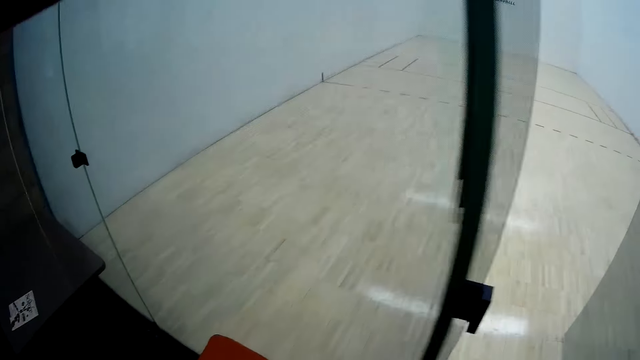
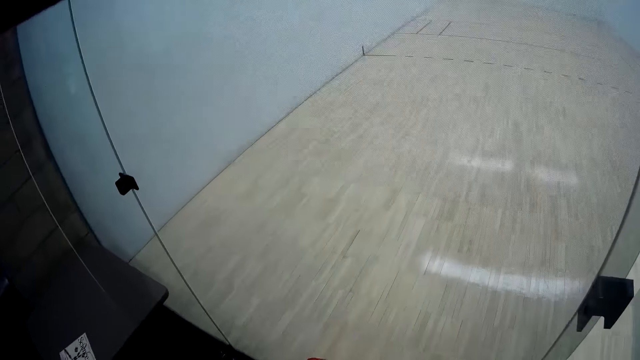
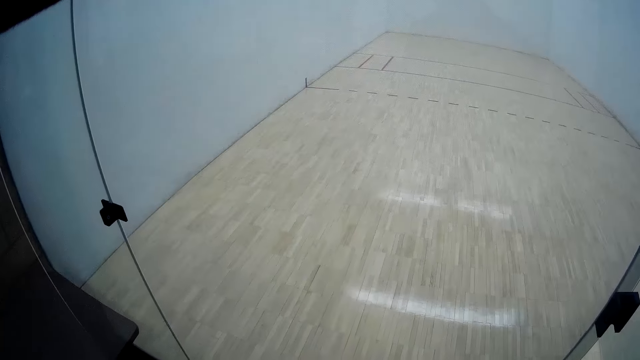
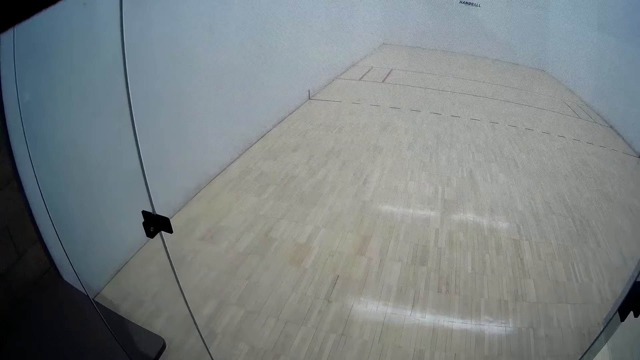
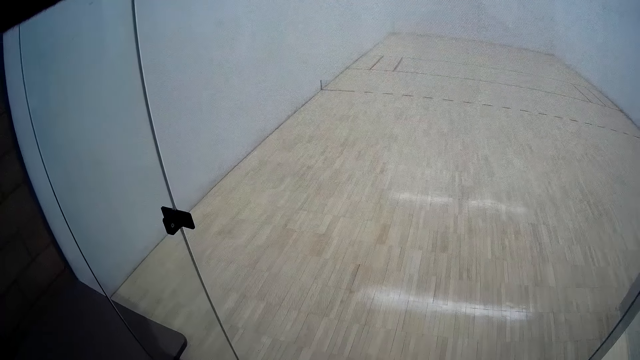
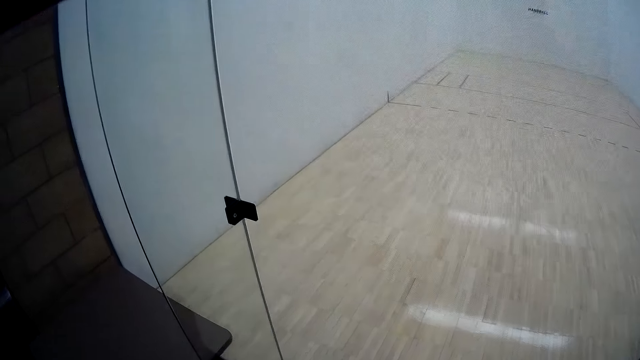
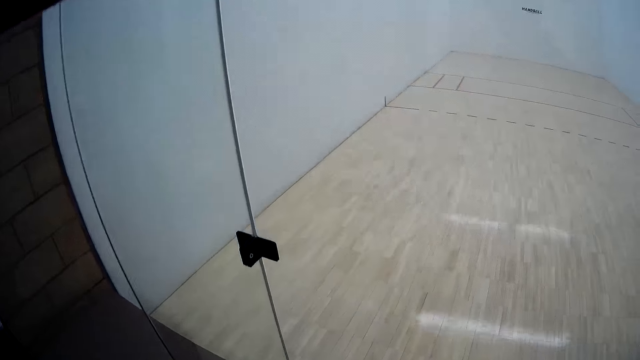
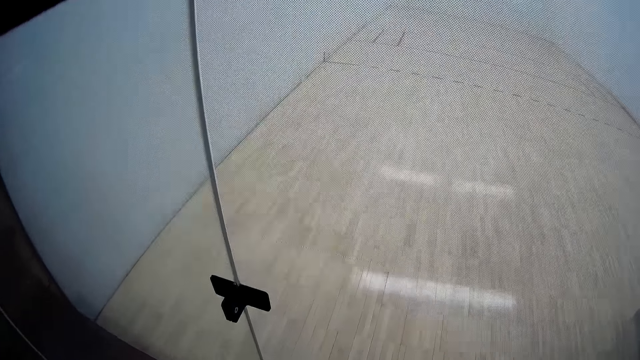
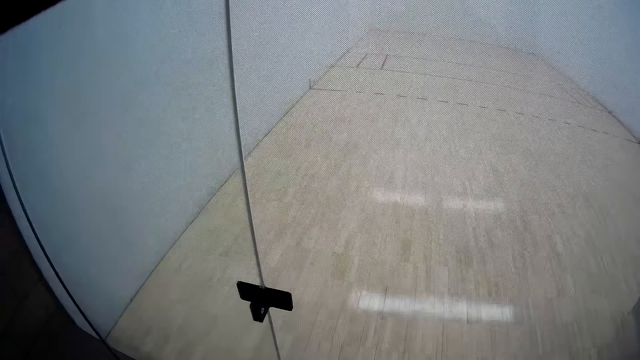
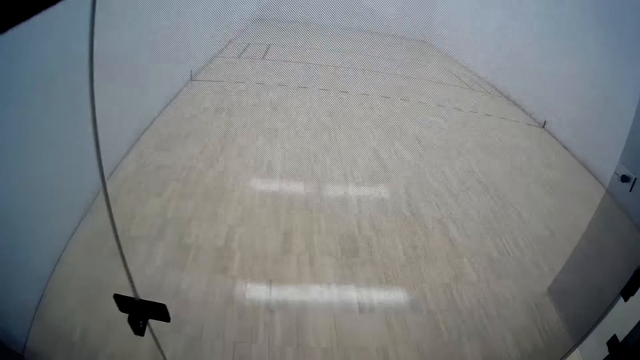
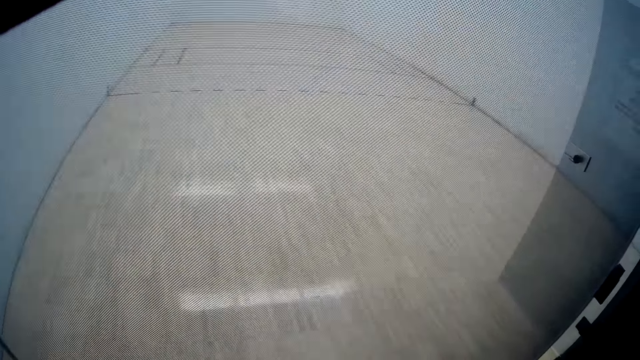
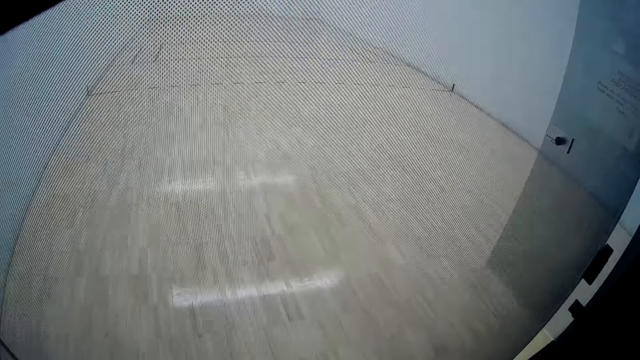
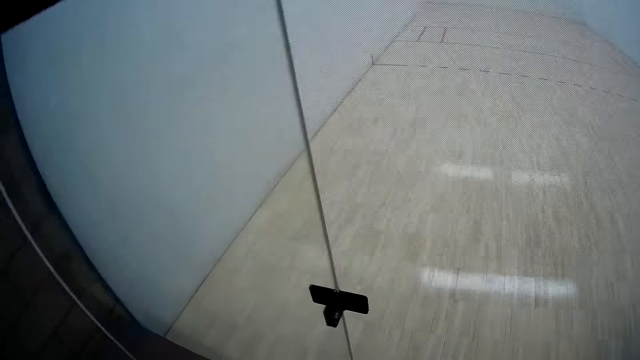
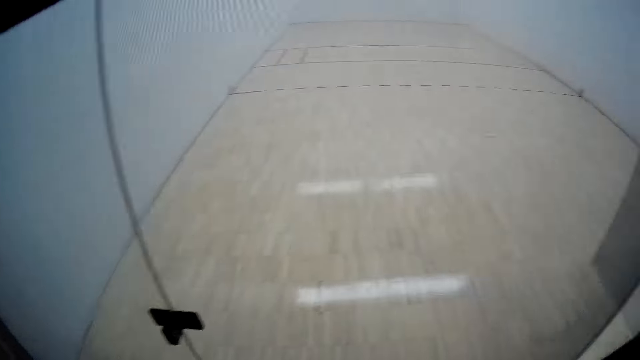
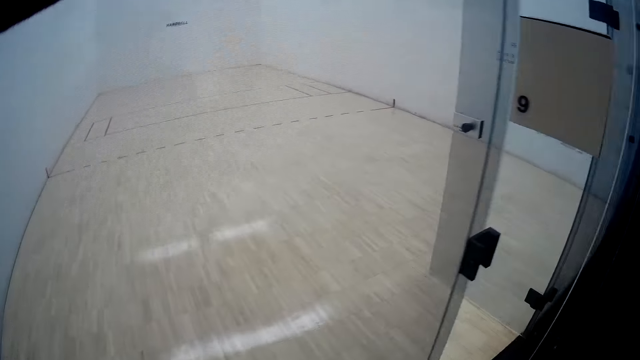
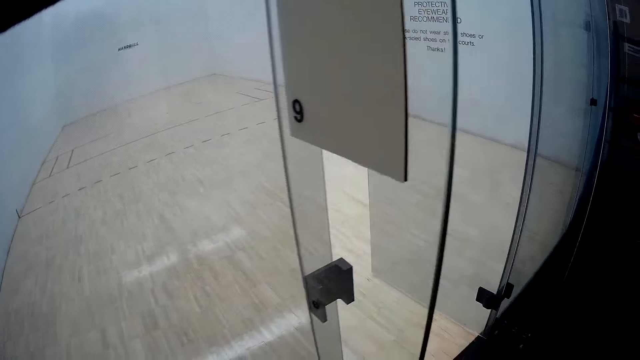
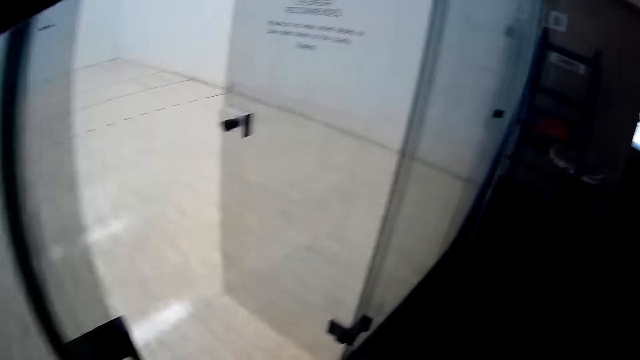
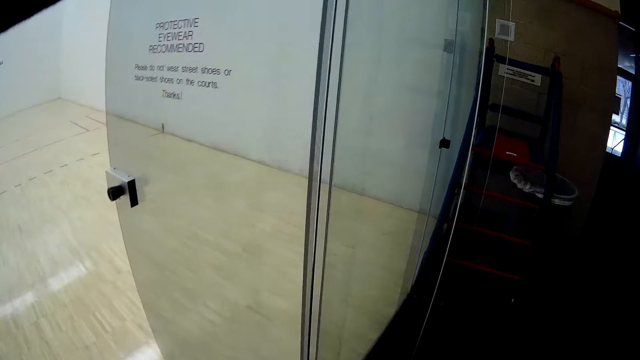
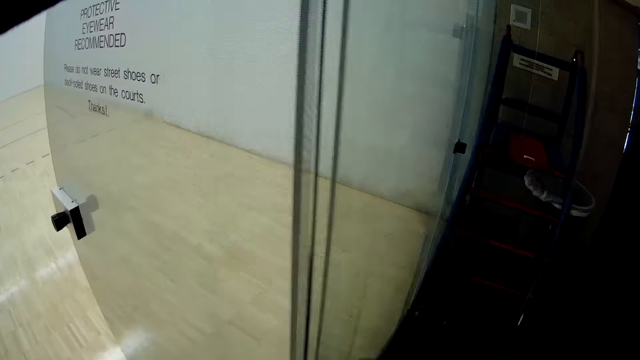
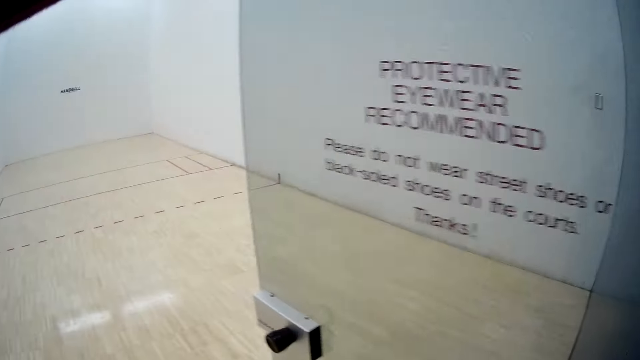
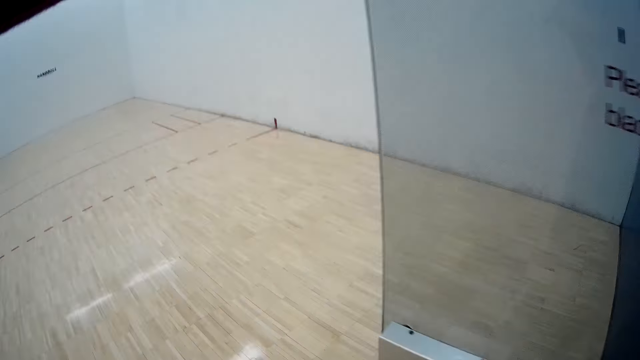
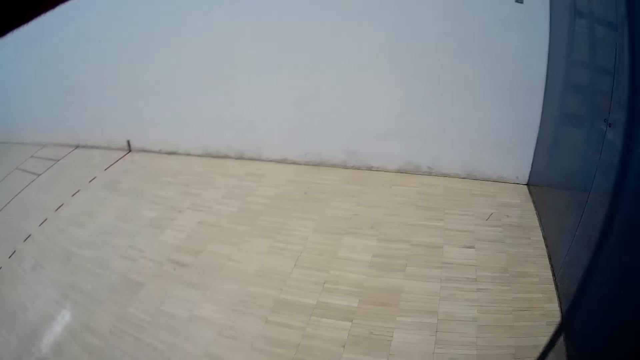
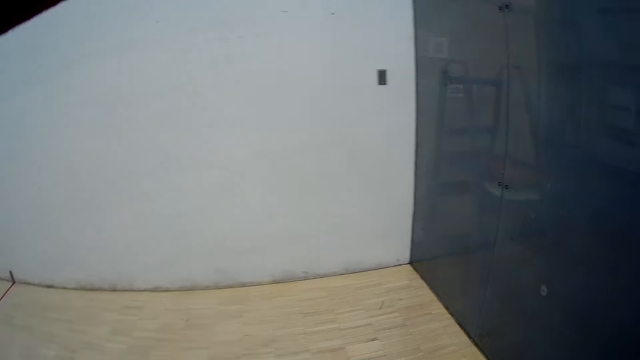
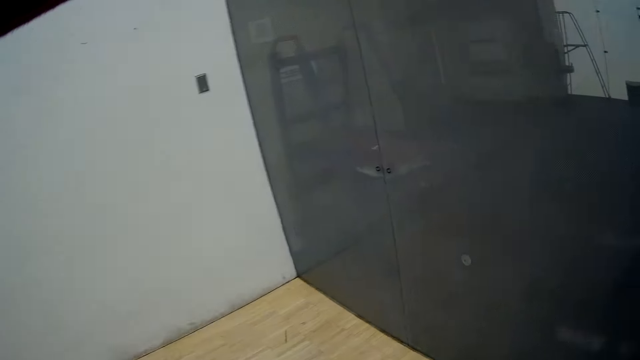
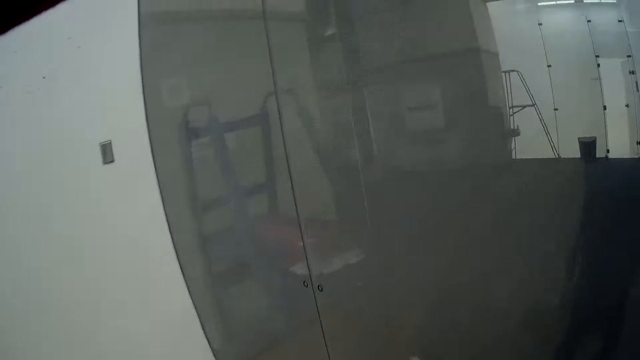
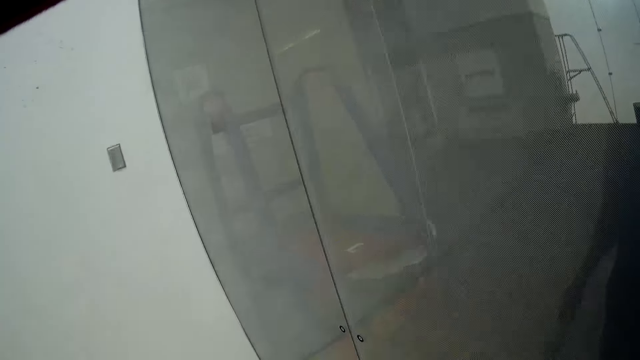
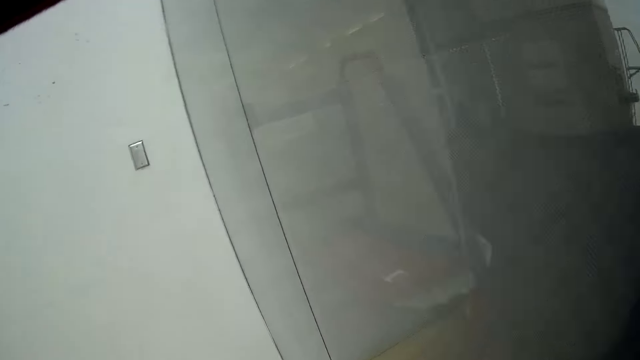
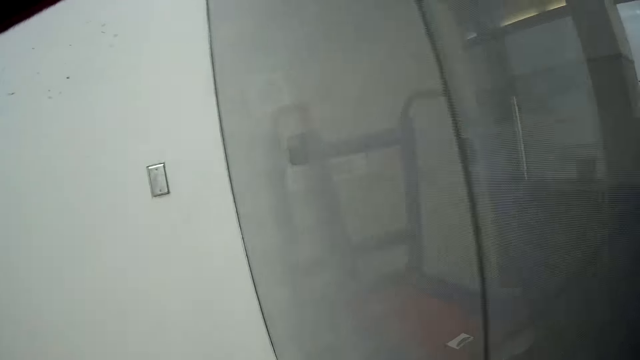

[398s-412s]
The camera wearer enters a sport court. They walk around to every stall wiping.

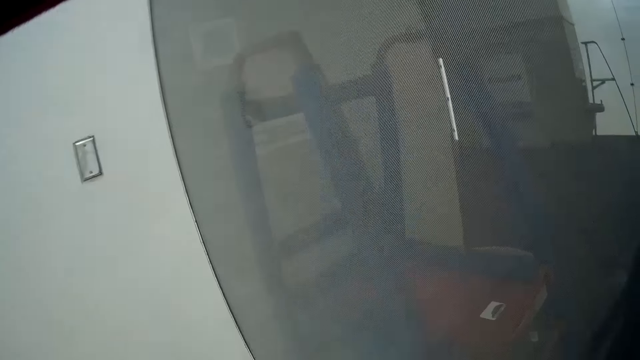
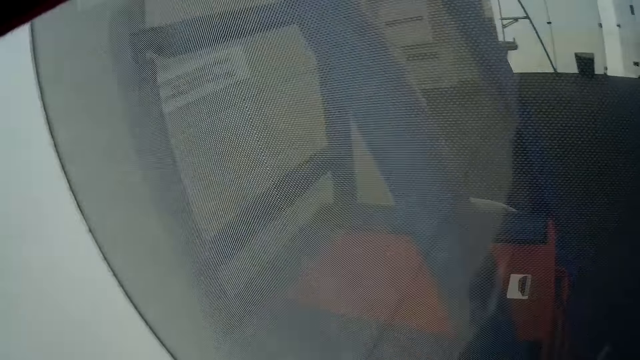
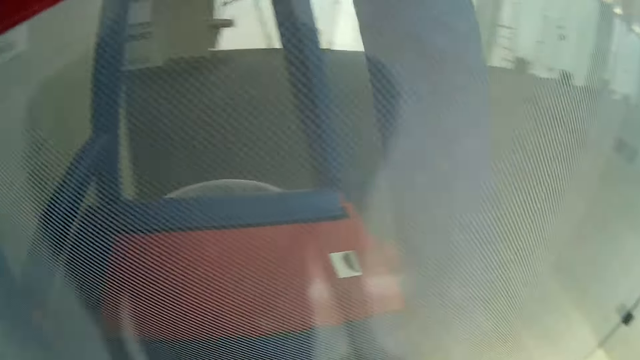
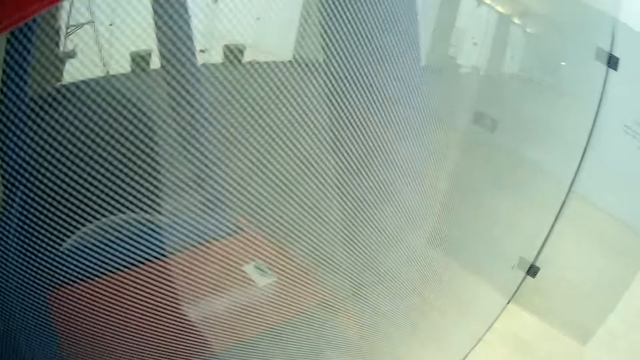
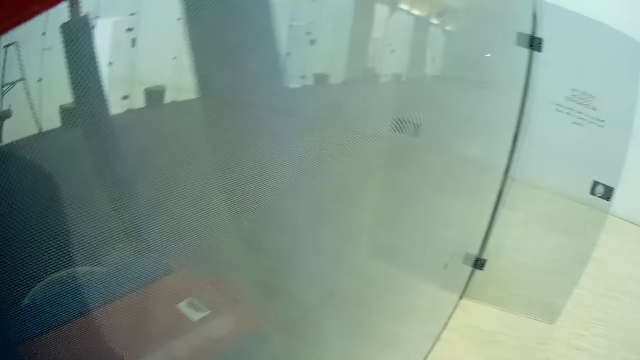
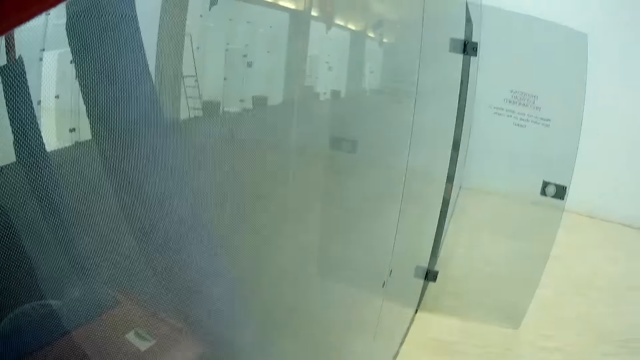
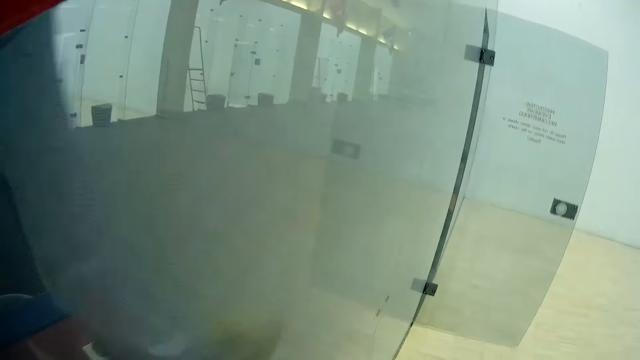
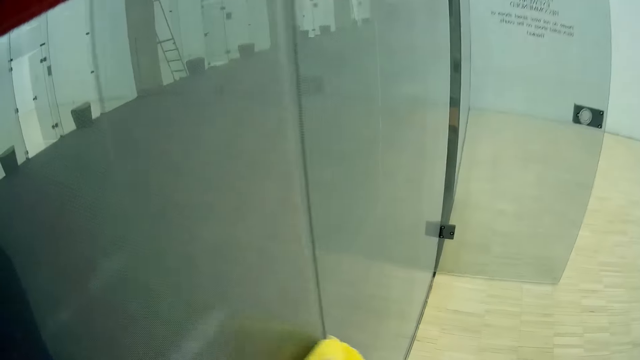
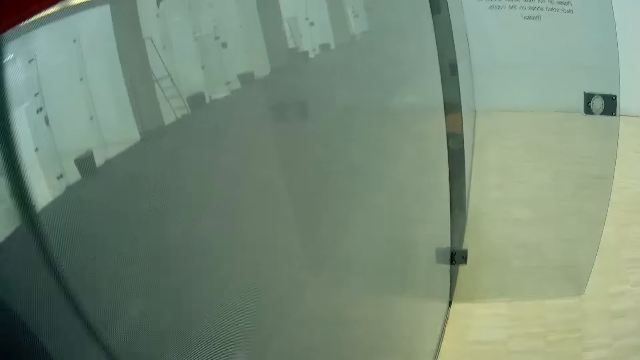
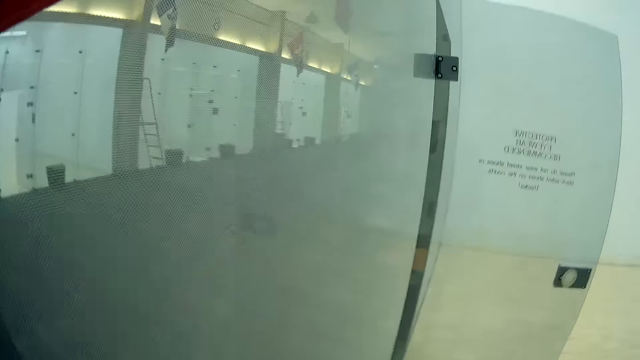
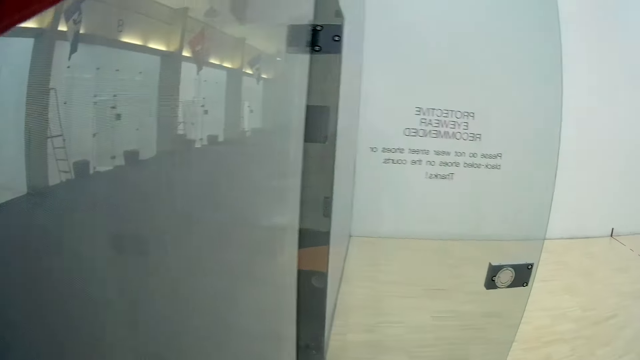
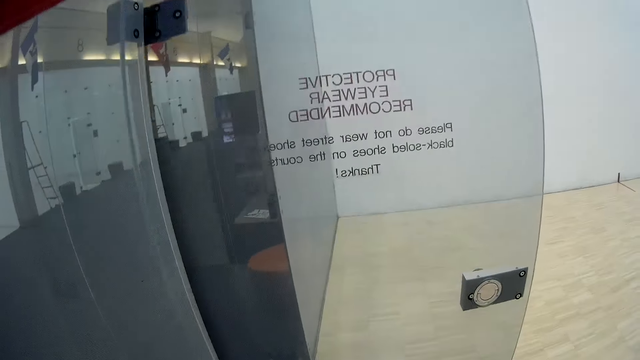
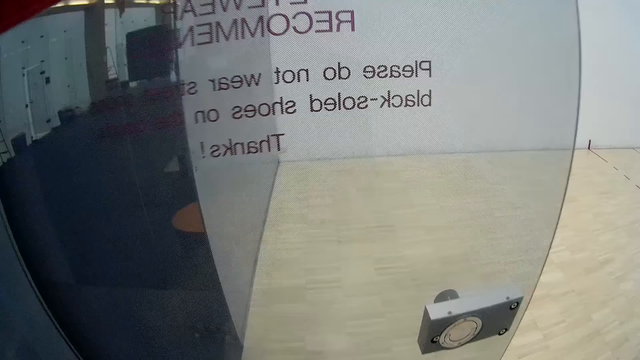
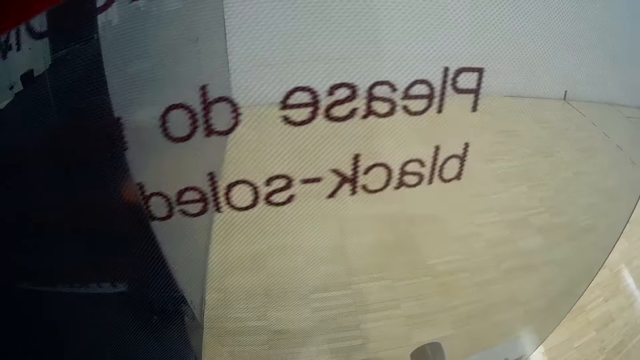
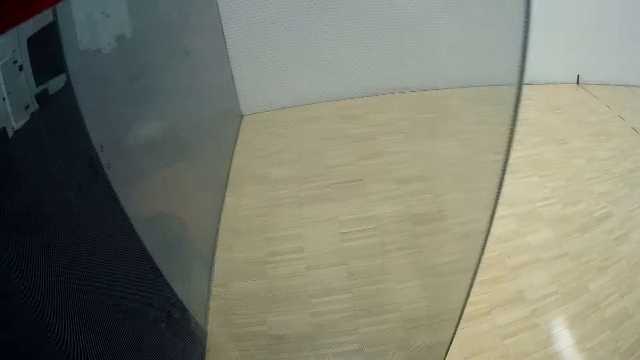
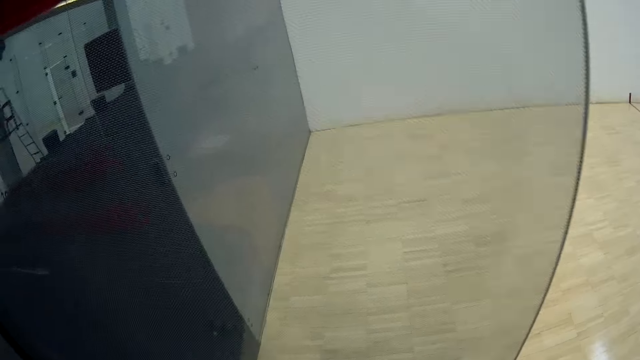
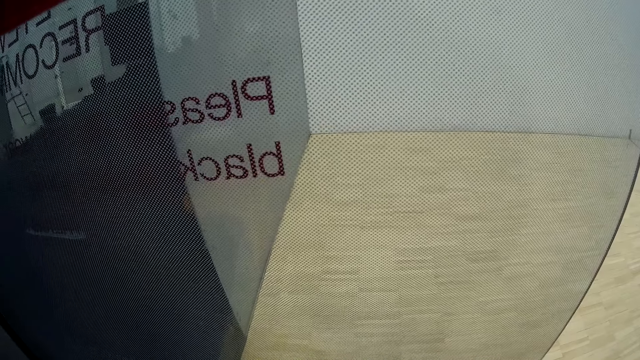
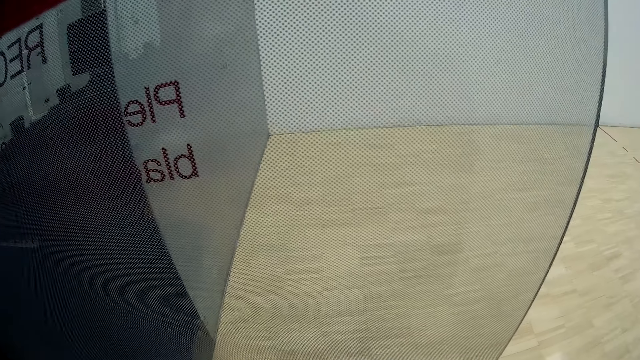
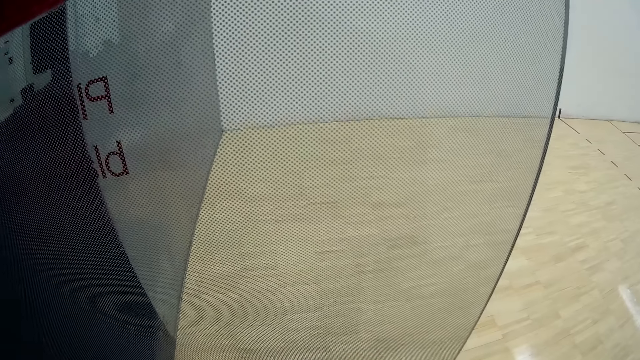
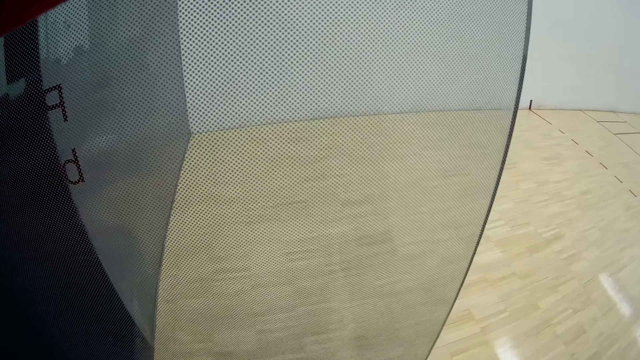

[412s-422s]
The camera wearer cleans a glass wall with the towel.
